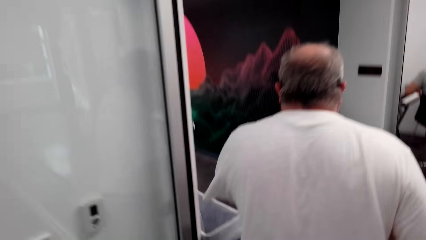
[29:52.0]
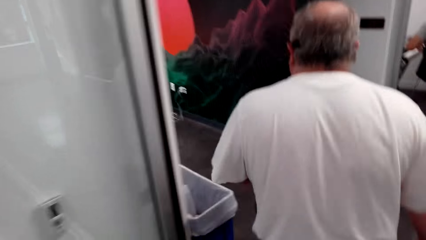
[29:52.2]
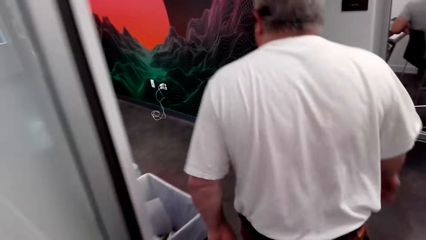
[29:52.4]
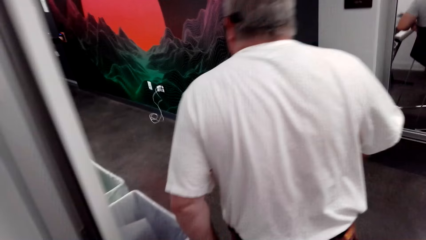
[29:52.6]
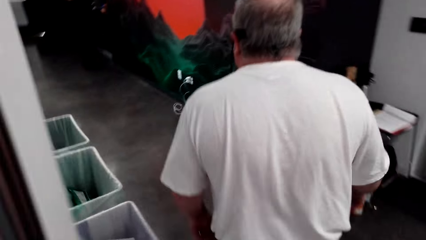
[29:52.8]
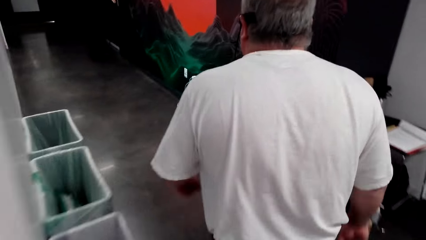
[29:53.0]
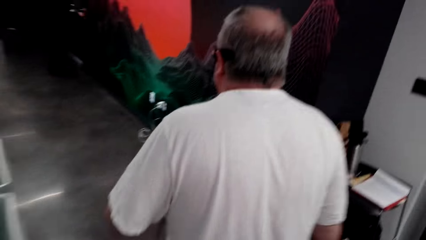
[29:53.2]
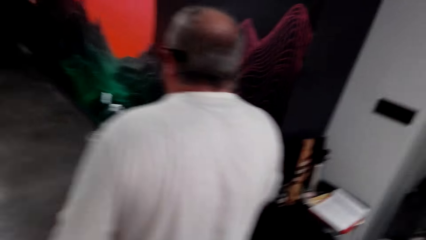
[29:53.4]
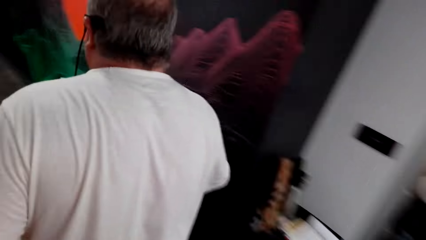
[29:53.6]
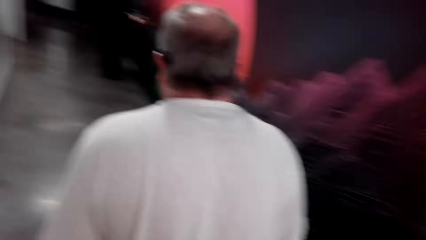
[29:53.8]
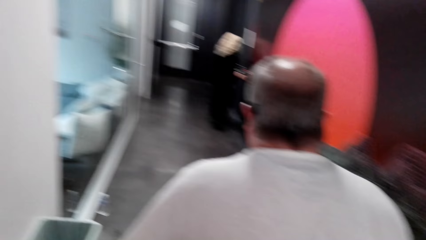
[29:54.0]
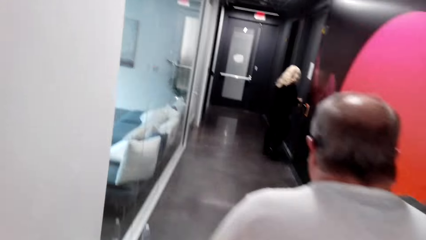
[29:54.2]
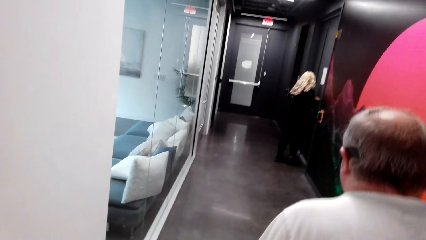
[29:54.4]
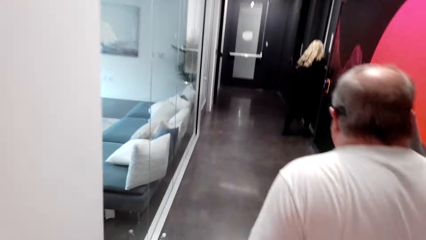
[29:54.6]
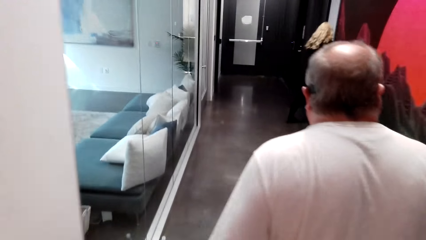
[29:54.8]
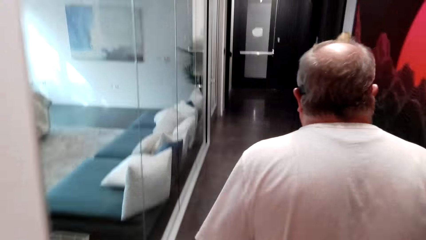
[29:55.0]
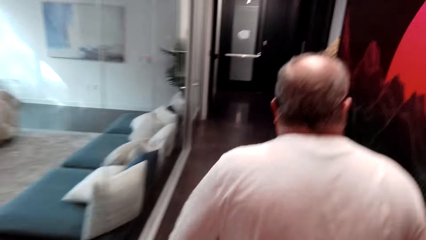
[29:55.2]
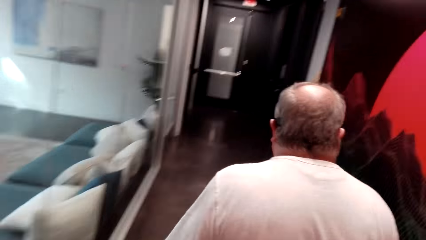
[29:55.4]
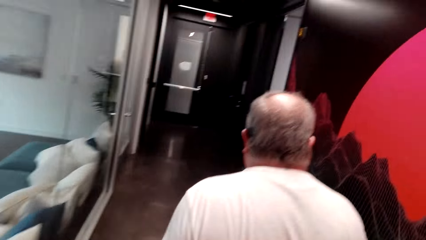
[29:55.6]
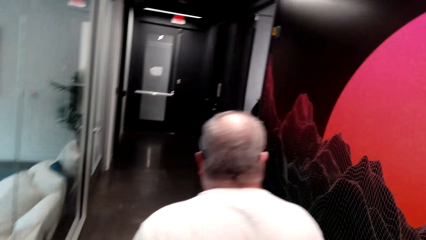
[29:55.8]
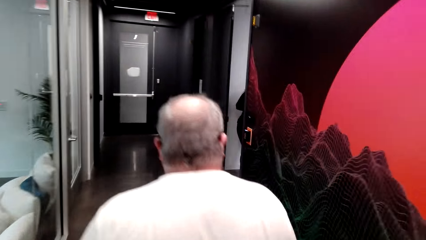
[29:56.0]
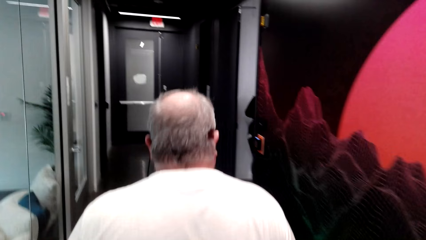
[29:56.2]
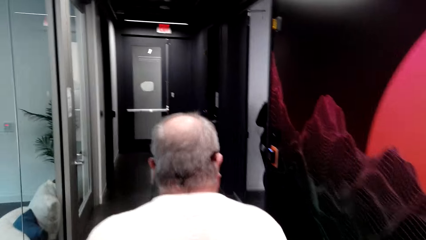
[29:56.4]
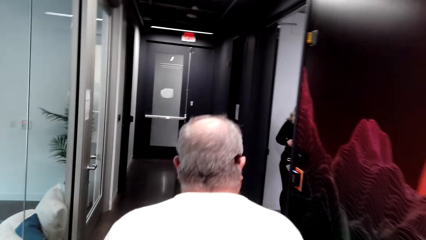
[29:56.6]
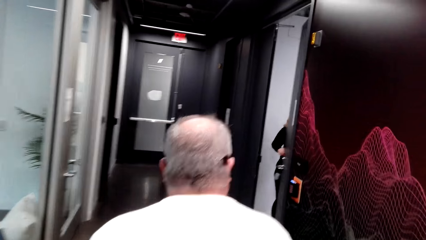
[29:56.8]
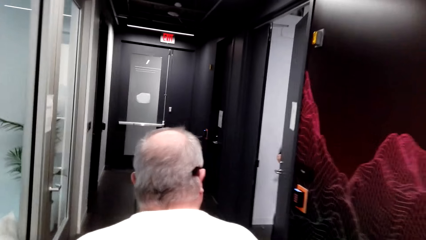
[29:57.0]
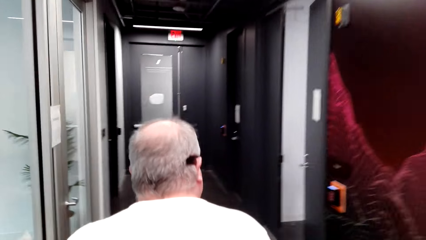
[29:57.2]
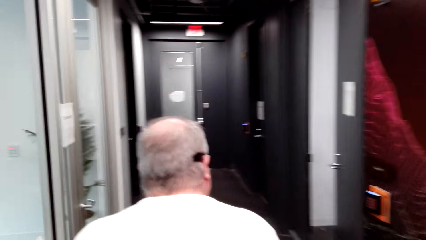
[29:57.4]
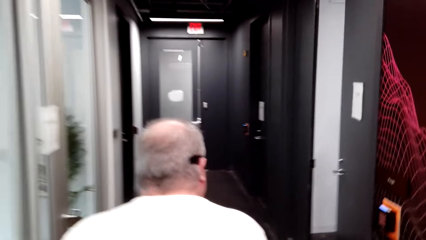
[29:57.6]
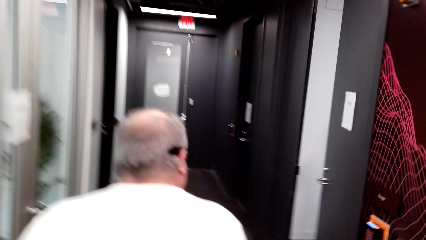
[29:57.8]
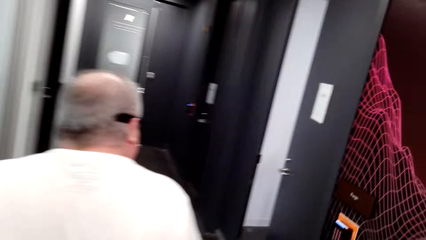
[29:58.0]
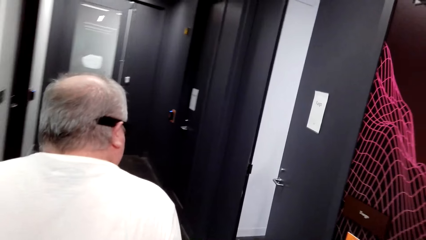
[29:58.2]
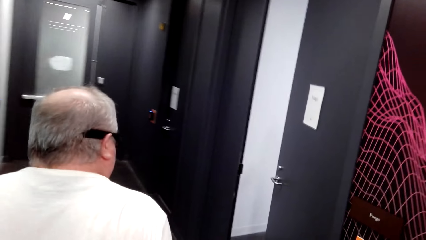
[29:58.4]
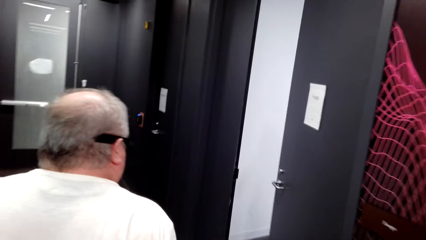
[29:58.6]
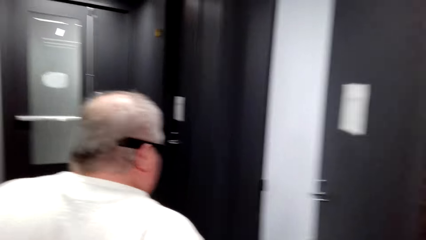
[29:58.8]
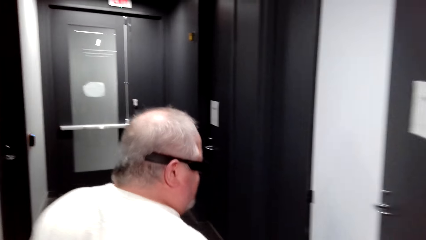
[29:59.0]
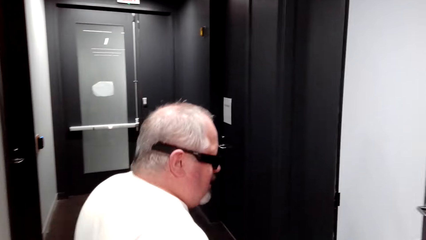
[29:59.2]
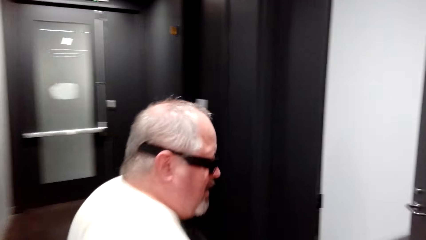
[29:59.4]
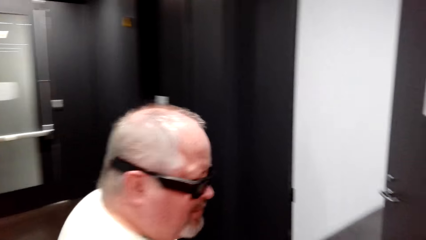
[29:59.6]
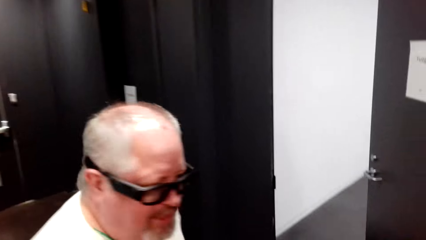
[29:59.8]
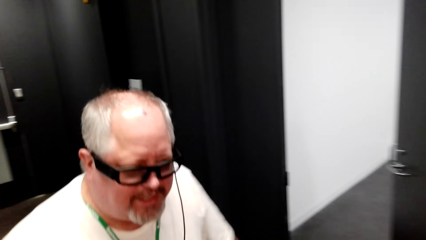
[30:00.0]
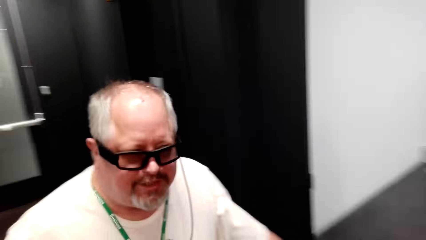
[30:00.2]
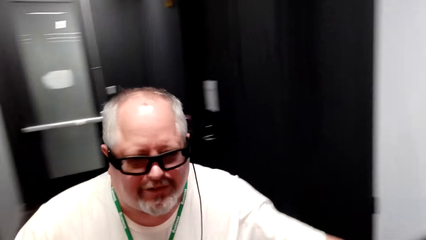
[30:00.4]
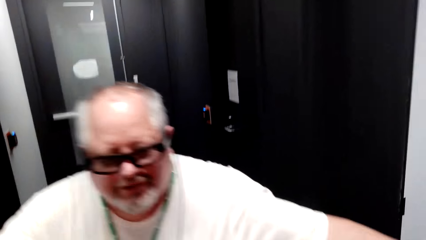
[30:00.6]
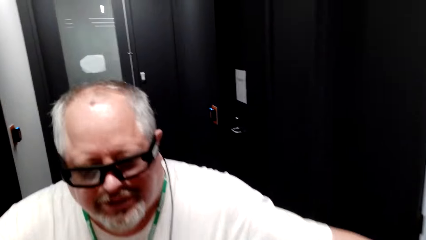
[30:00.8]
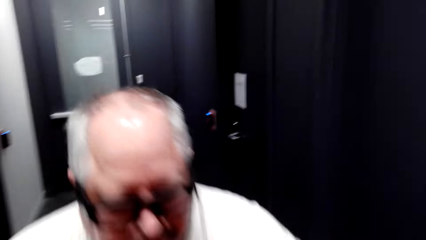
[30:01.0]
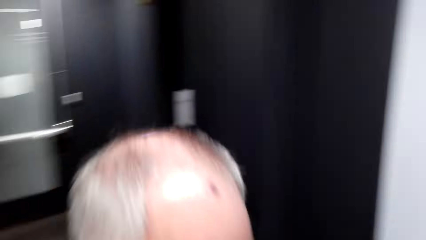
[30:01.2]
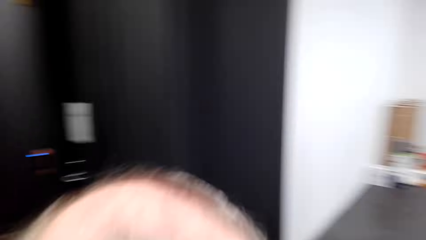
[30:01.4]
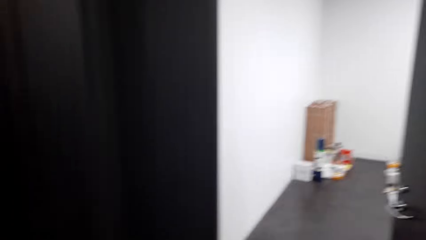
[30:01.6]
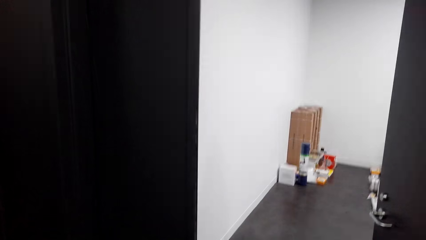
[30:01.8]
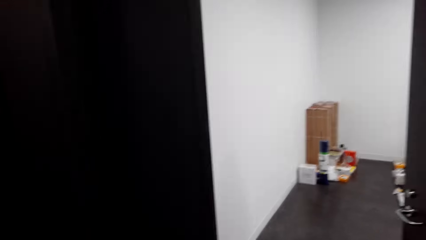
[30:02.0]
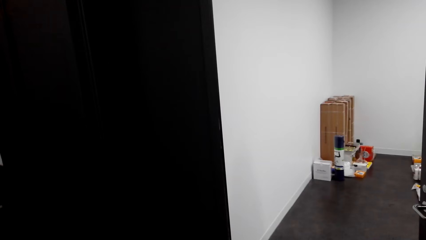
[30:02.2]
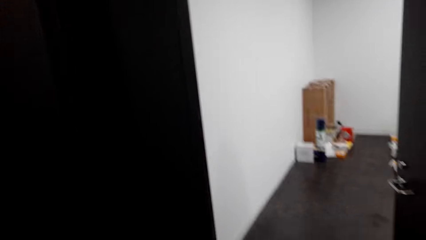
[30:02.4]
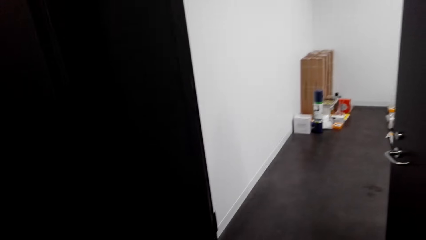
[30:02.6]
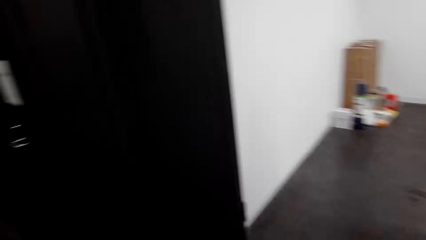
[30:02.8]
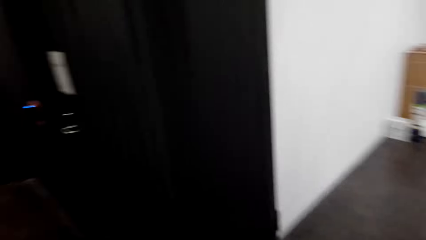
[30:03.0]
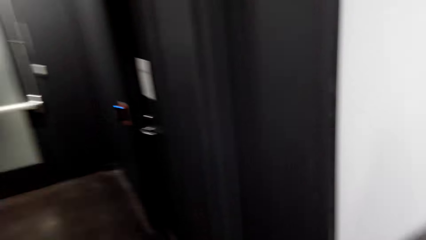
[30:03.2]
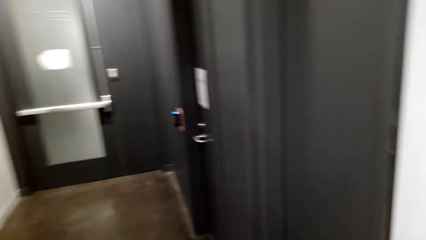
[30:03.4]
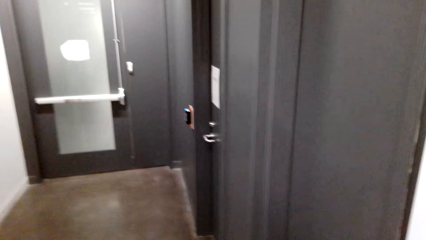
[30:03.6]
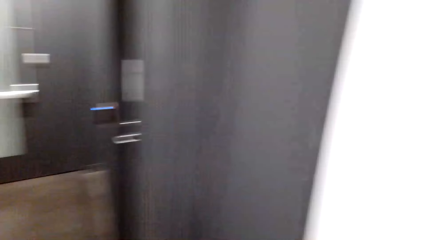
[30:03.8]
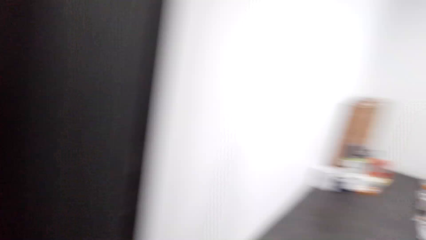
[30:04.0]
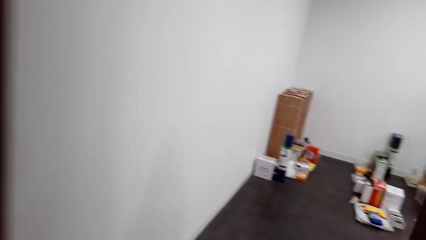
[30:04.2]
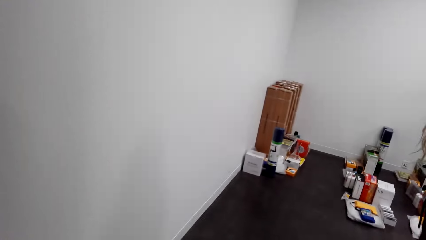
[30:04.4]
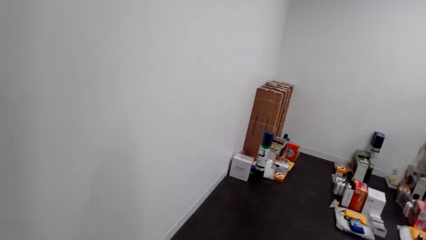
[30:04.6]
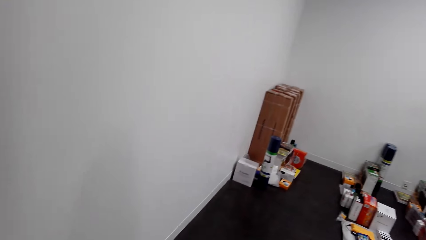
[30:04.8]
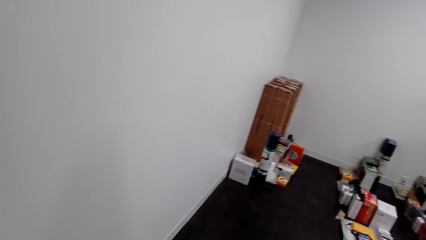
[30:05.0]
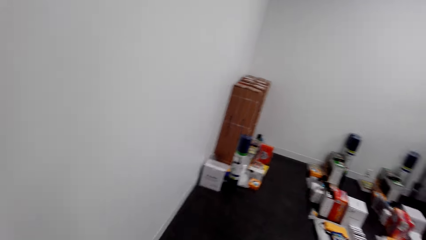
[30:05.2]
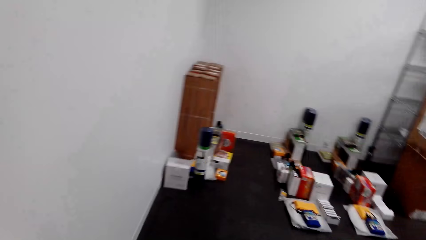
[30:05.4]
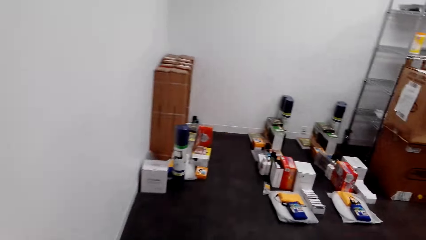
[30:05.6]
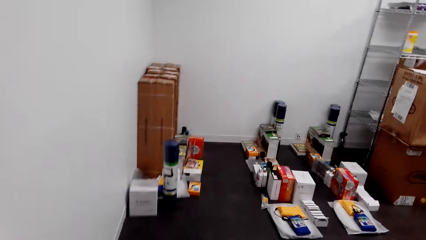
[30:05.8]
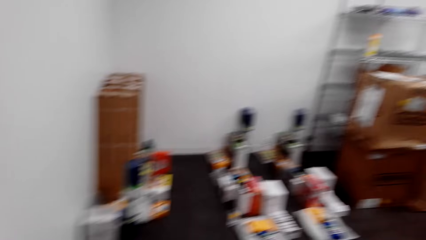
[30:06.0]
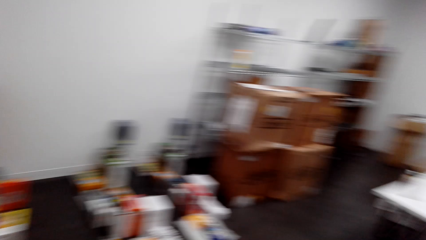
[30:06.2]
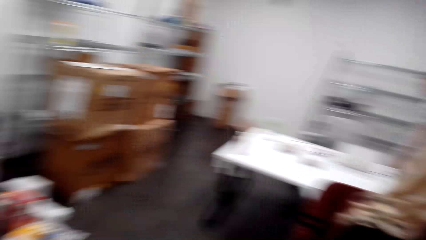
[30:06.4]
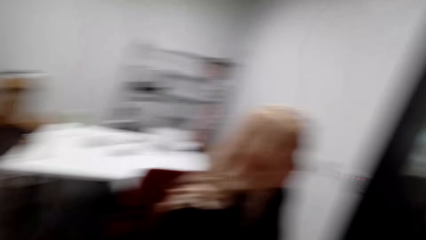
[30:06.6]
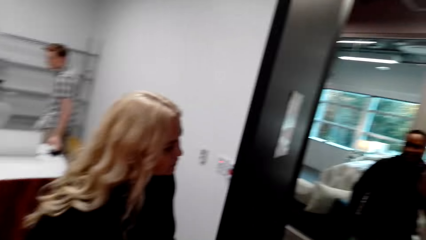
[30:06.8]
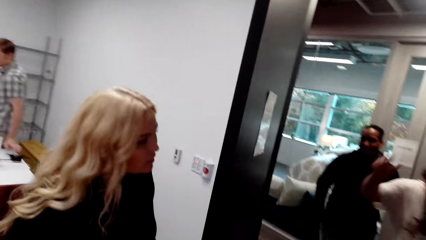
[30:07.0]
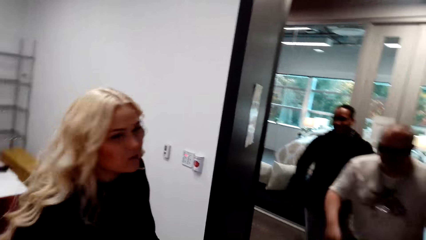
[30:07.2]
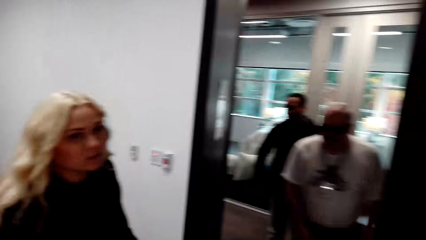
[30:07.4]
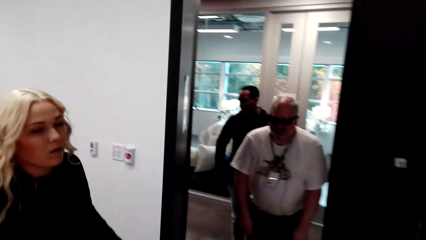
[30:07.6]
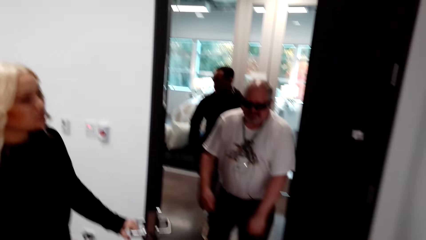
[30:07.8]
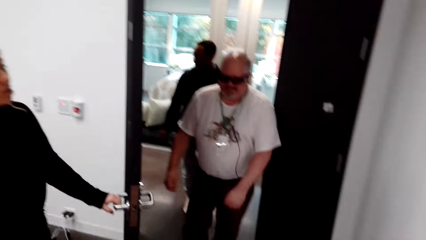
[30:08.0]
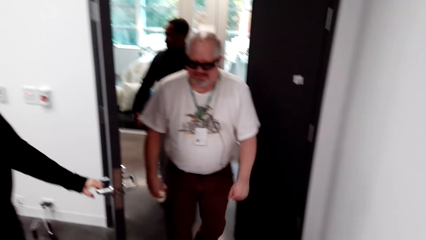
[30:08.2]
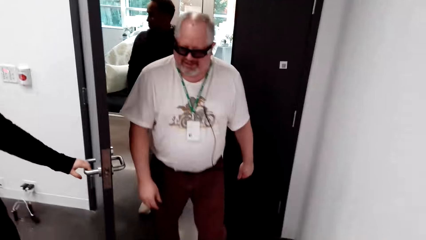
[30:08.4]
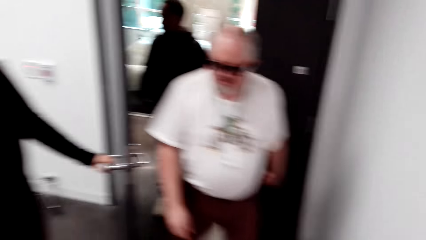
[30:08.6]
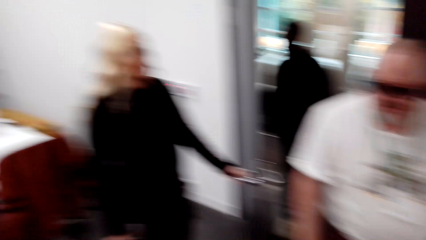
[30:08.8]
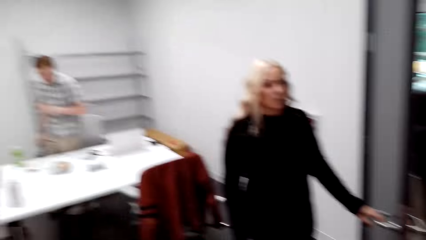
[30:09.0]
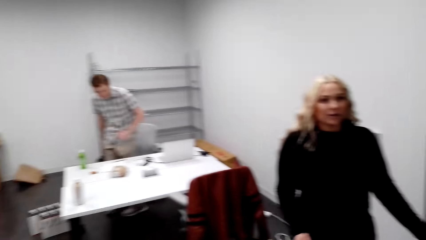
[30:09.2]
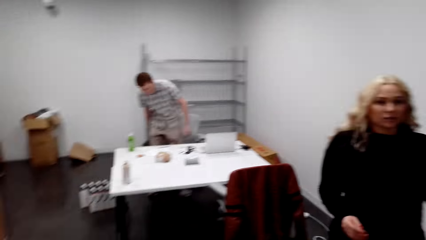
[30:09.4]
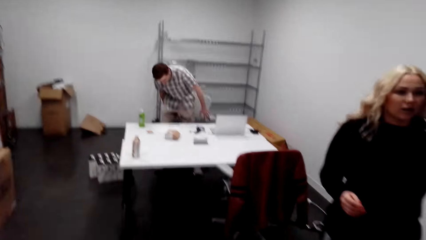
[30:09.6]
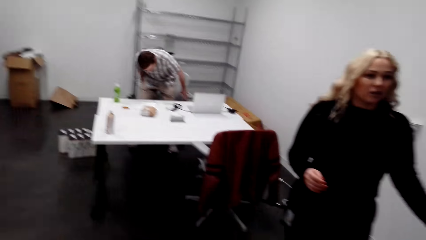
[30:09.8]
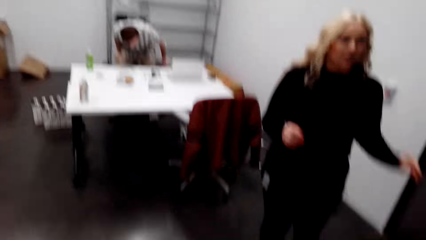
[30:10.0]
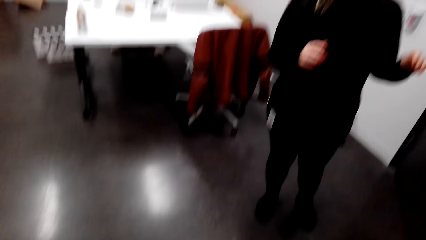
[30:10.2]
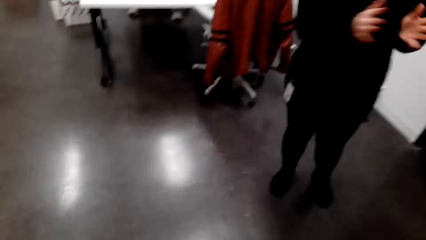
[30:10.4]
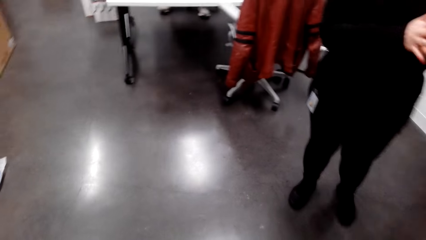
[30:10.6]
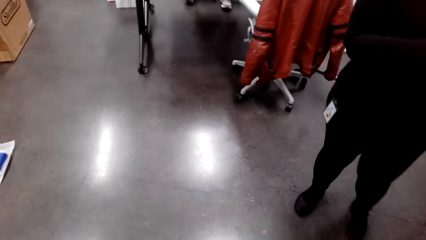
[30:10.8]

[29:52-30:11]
The camera wearer walks in the room. A man walks in the room. A lady opens a door.
